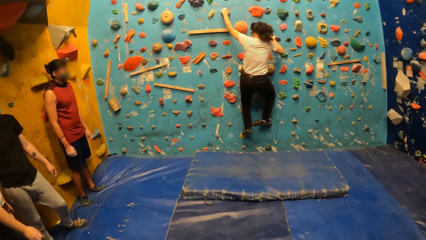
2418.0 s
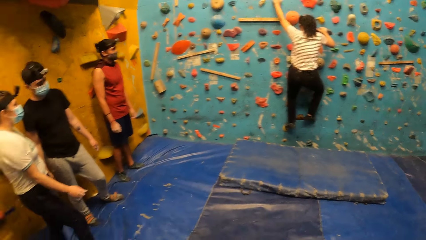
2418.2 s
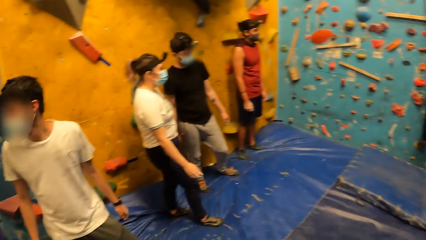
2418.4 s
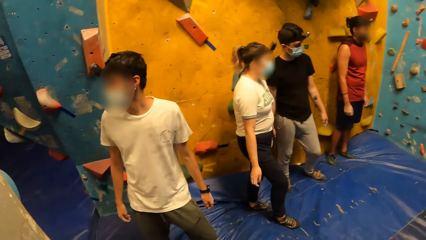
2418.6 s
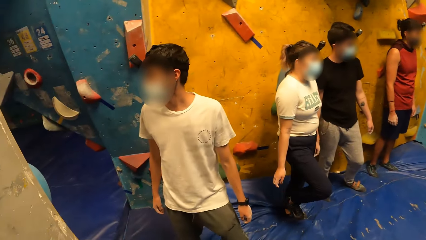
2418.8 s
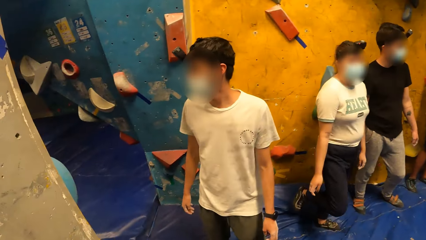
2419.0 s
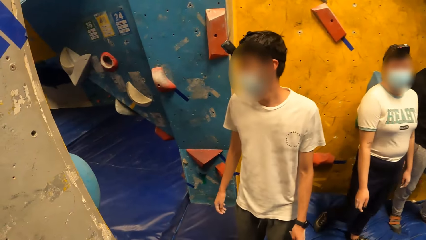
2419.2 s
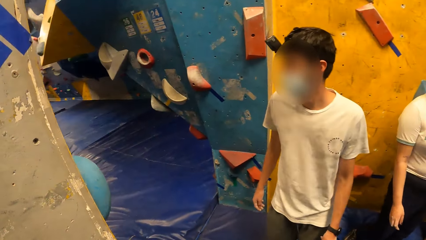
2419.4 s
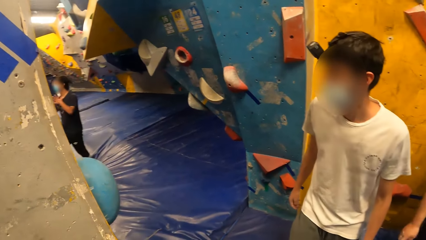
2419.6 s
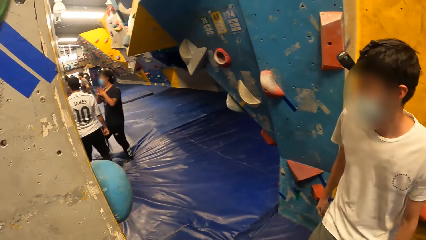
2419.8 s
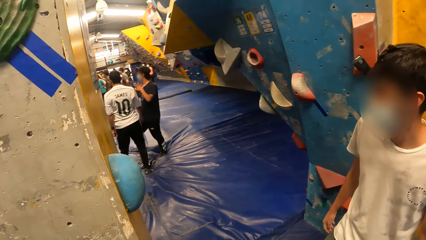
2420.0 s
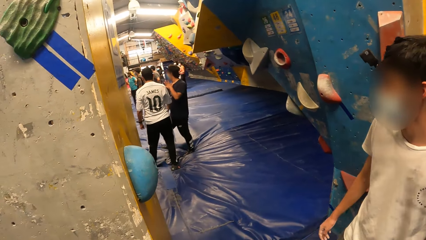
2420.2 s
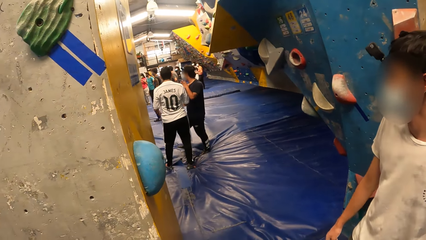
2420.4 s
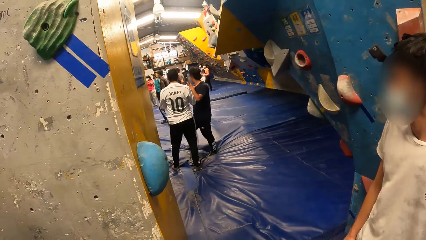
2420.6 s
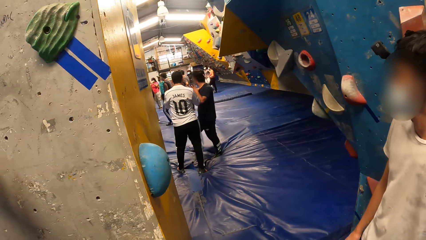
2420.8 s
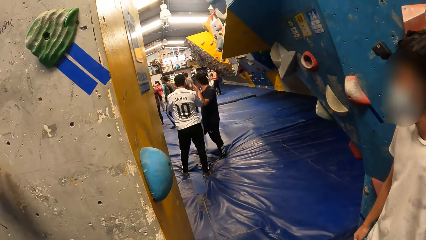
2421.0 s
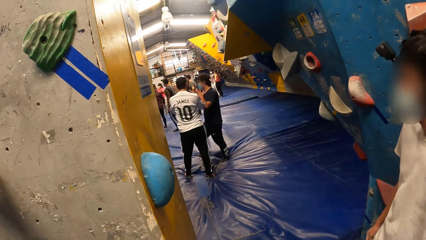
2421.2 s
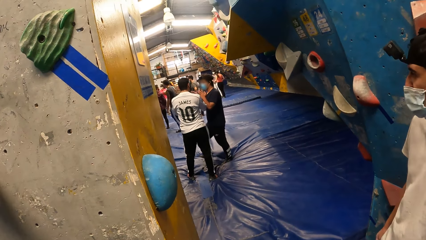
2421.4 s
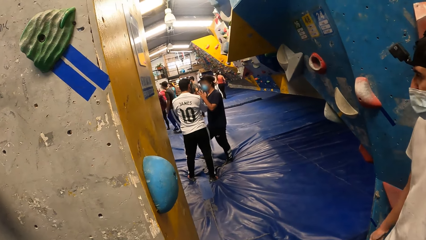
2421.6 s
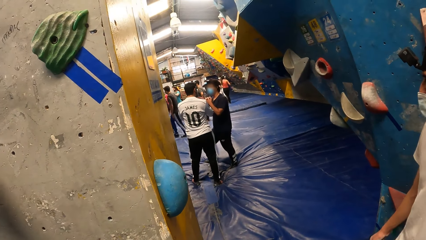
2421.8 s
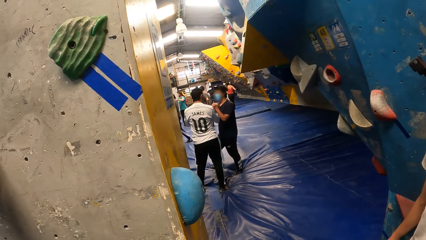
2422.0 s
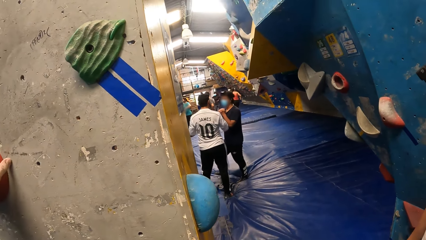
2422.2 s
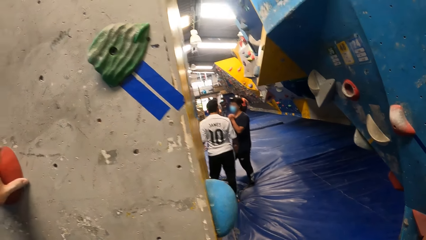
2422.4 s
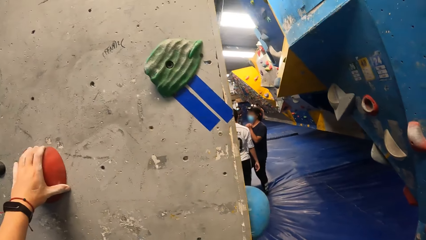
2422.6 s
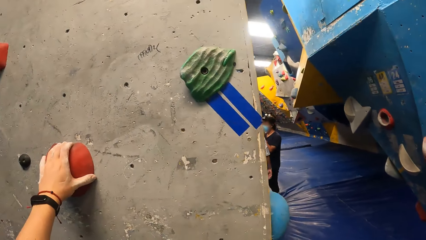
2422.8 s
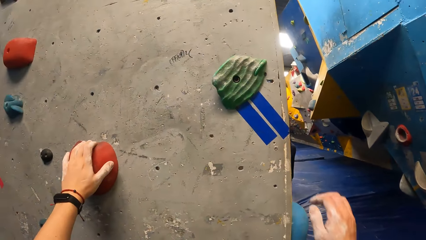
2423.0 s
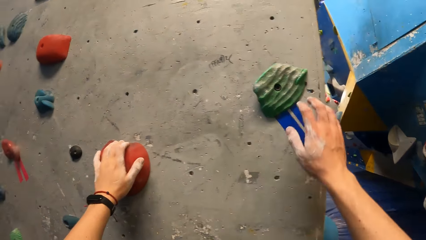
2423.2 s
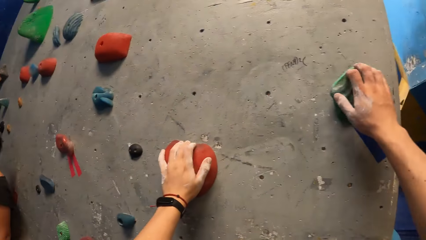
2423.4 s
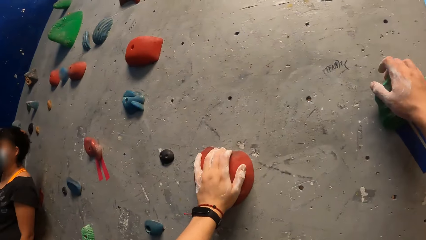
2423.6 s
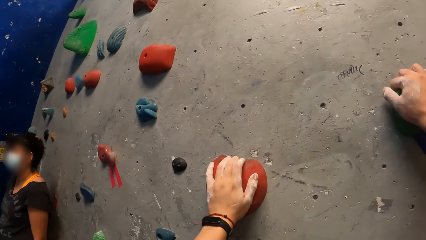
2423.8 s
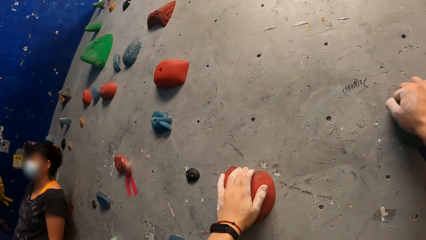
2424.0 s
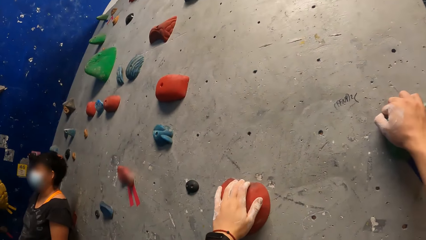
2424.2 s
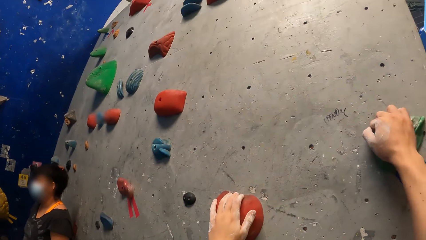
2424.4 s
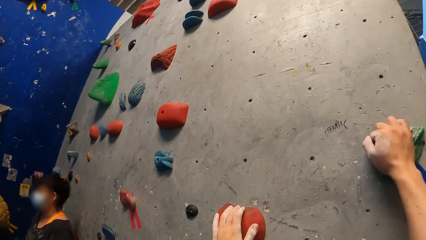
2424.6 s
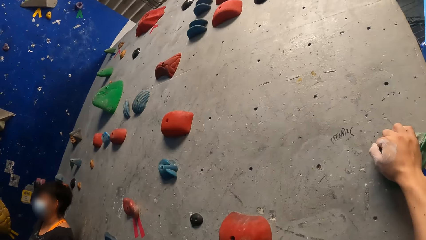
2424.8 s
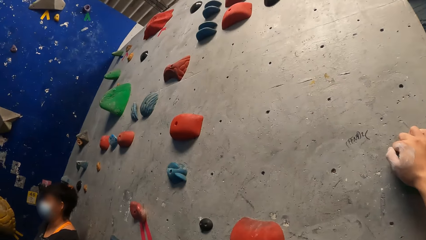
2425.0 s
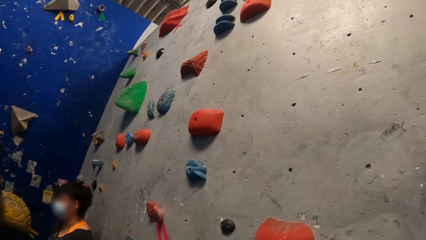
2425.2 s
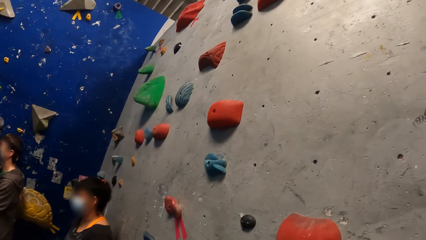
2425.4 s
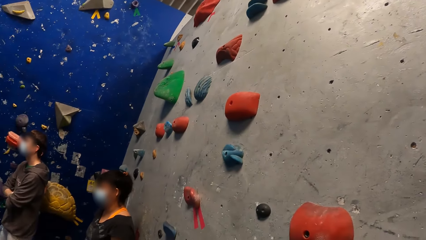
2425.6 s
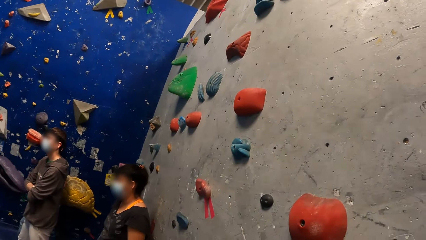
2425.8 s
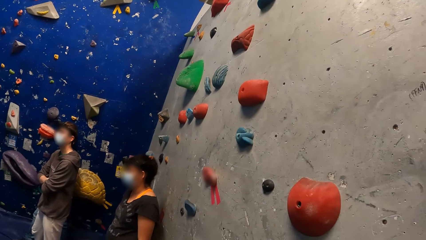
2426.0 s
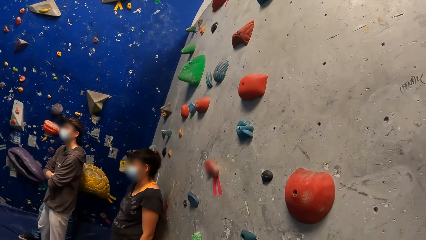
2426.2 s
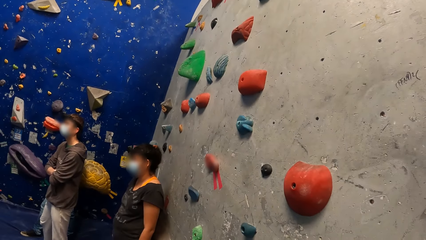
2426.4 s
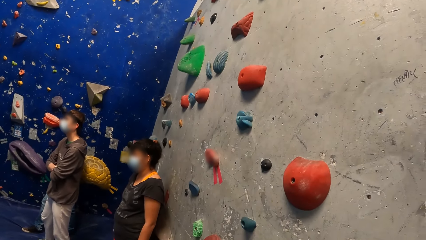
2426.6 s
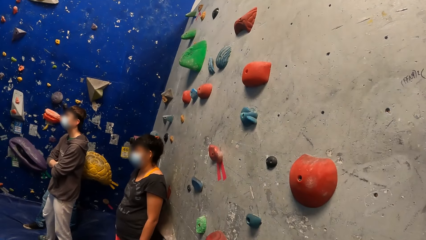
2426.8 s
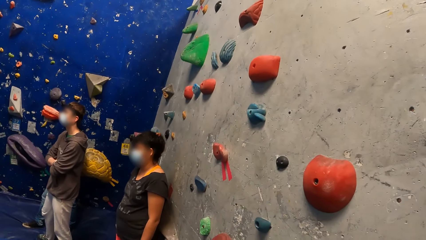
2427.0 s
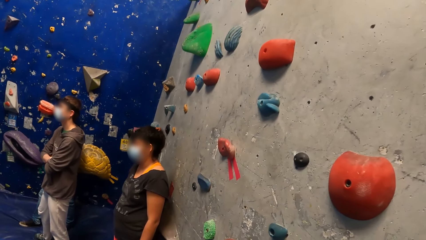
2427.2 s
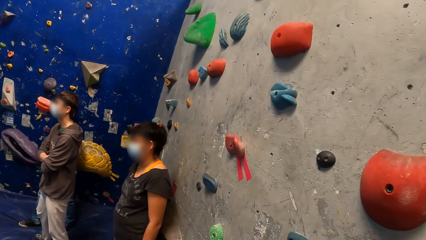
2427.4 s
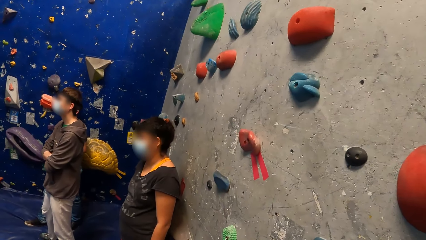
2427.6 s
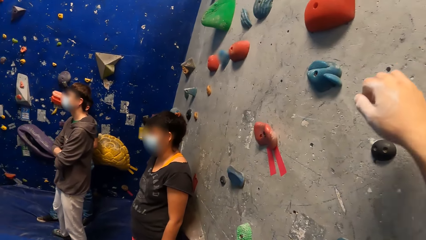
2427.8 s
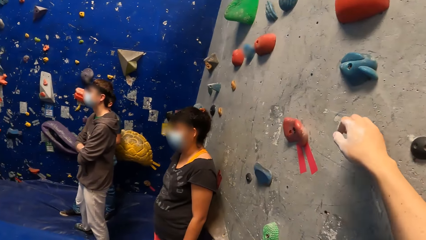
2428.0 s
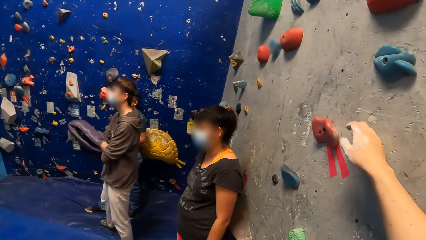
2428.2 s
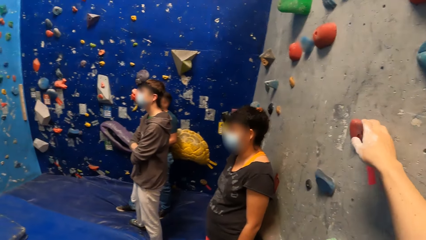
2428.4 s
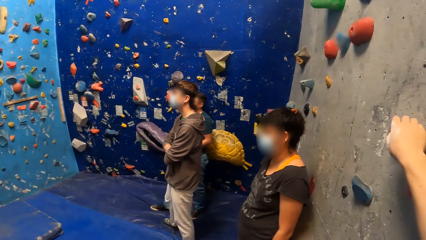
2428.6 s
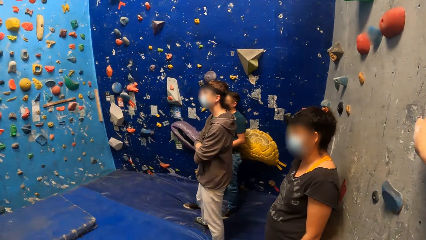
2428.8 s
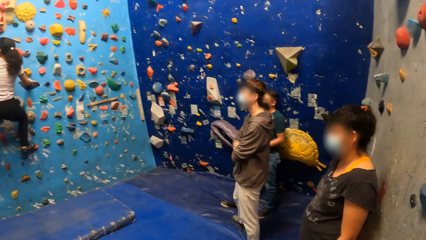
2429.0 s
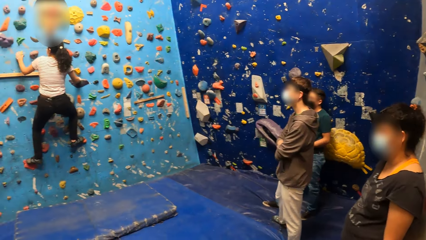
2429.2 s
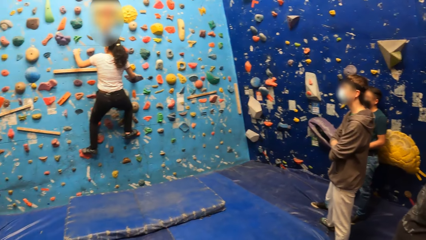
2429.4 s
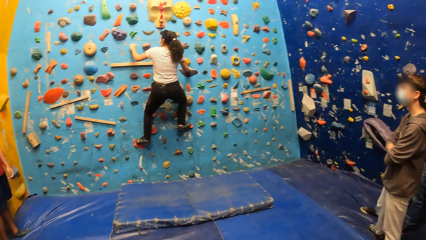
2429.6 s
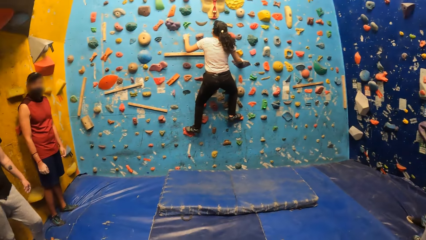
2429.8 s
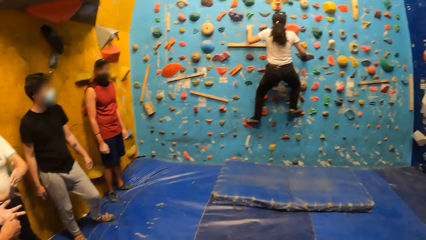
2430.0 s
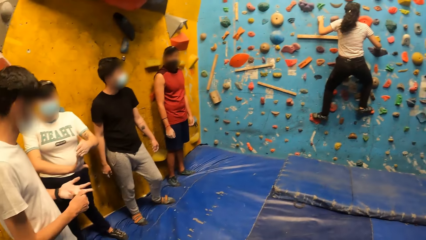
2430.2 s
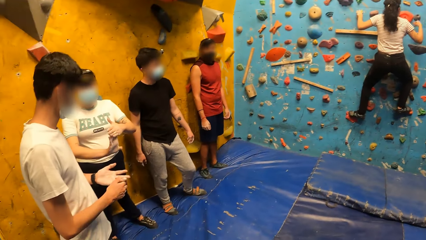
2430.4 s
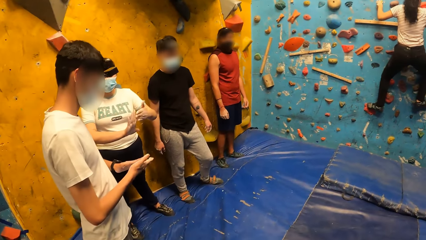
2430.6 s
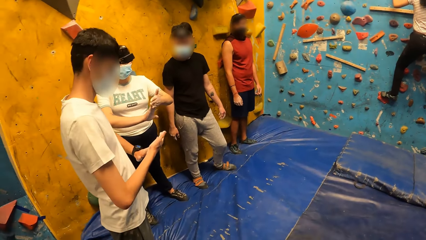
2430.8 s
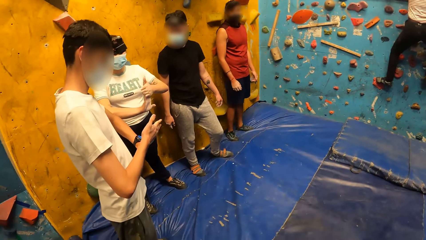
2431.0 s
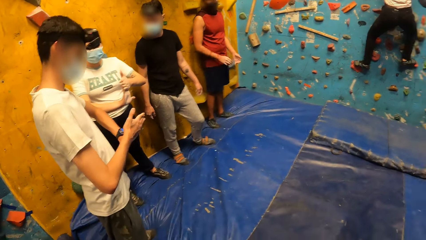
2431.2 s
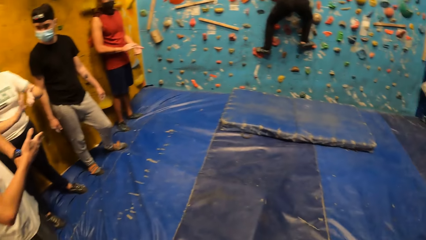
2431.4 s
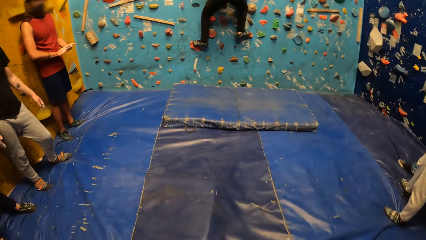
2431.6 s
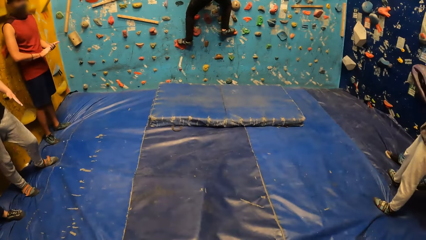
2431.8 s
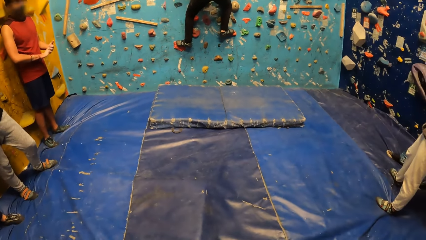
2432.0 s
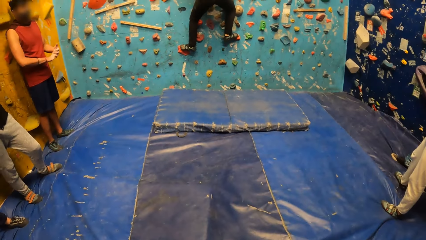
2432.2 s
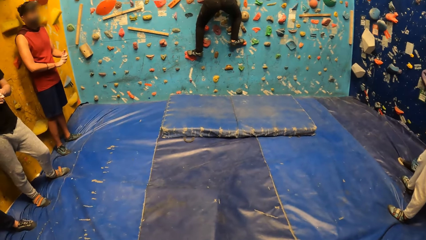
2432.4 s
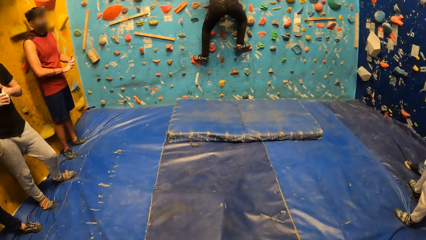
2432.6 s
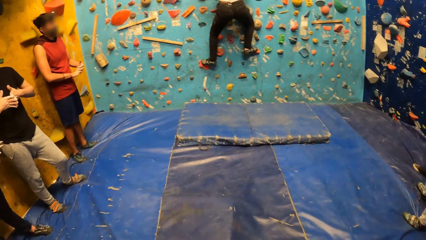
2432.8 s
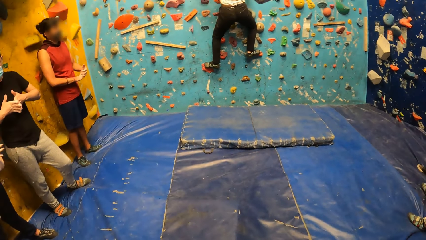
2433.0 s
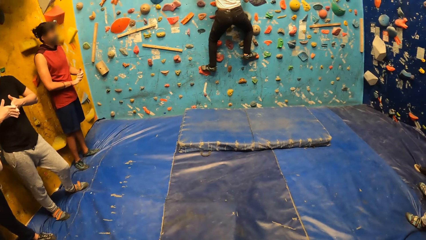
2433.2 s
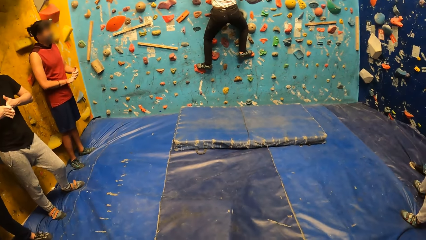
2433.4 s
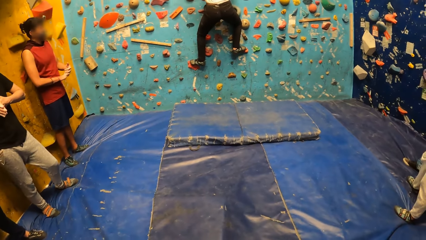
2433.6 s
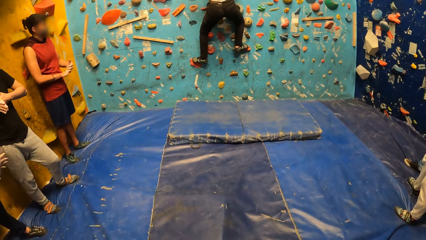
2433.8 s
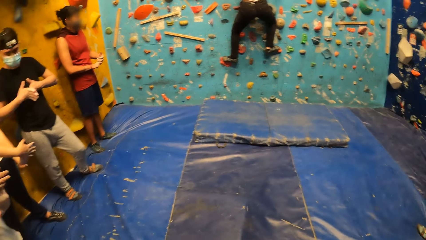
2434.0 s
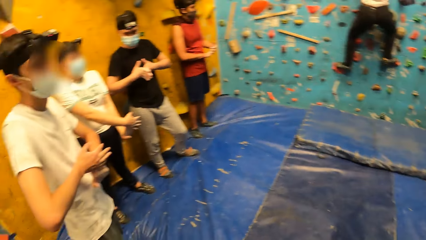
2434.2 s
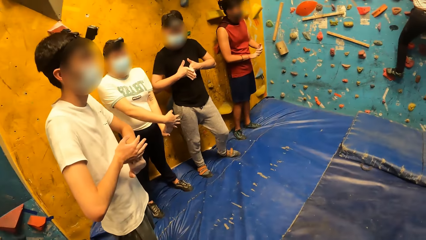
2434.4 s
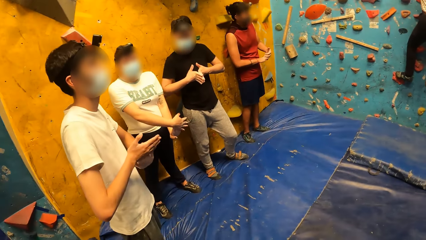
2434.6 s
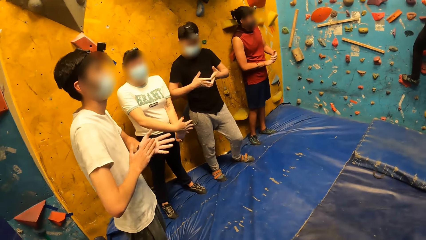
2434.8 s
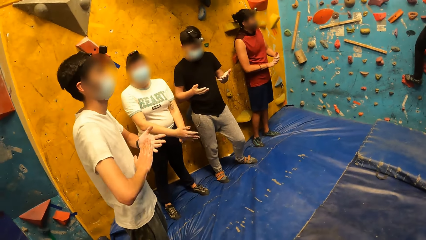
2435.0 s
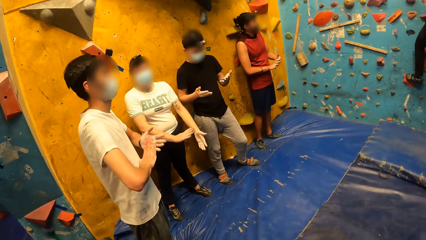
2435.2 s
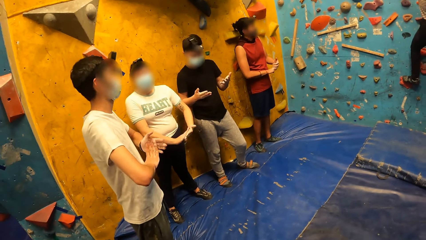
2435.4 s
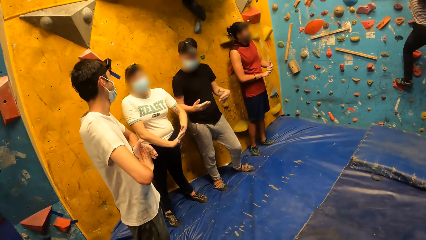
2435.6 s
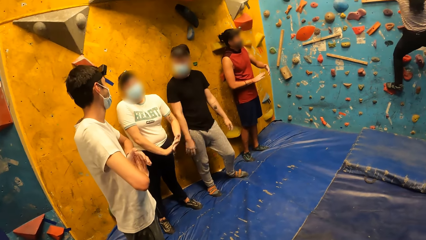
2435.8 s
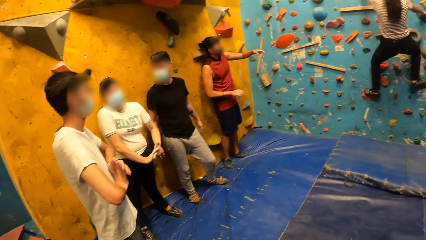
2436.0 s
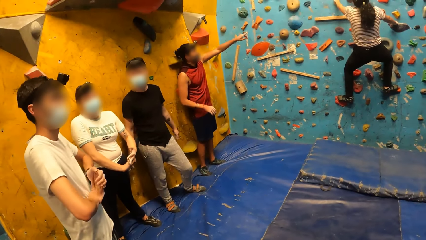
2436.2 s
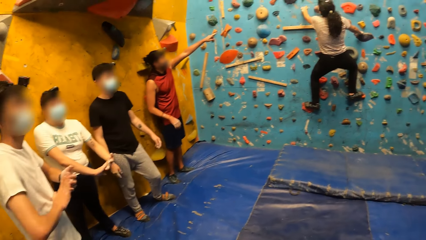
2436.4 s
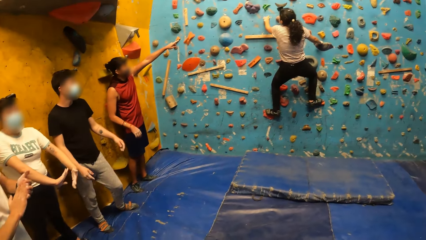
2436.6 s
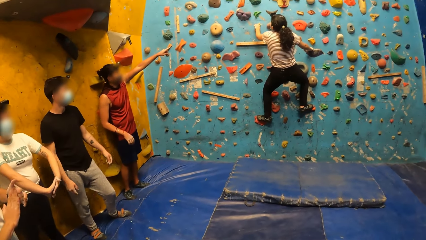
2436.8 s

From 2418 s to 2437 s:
The camera wearer touches the bouldering wall with both his hands. He touches the bouldering wall with his right hand.
